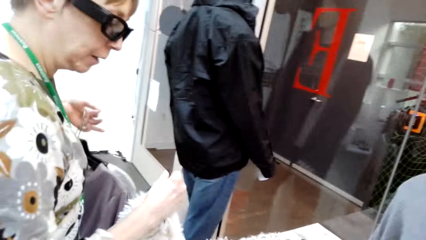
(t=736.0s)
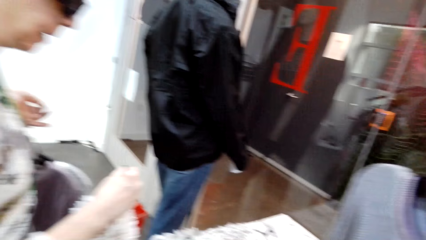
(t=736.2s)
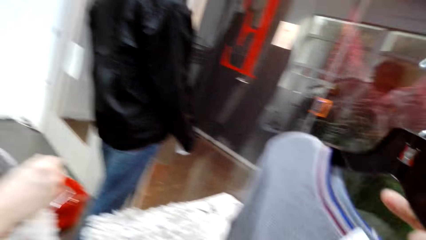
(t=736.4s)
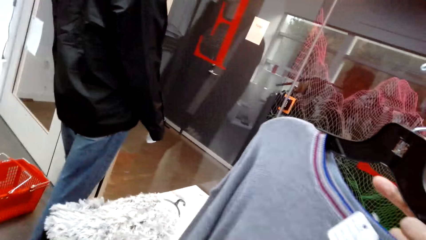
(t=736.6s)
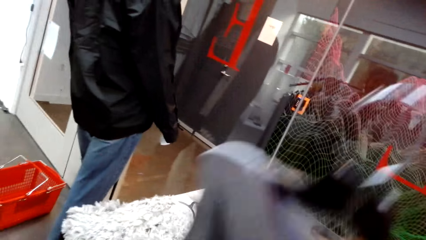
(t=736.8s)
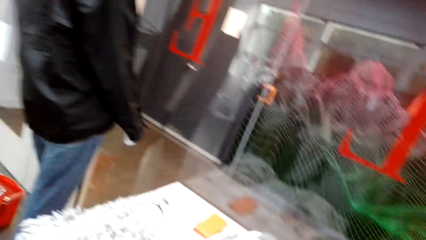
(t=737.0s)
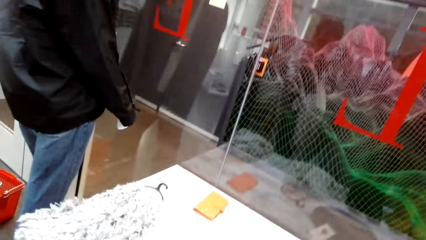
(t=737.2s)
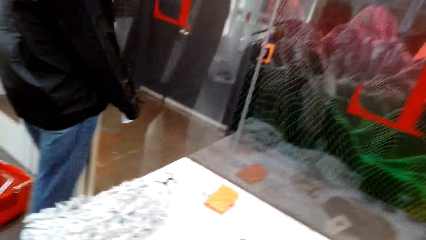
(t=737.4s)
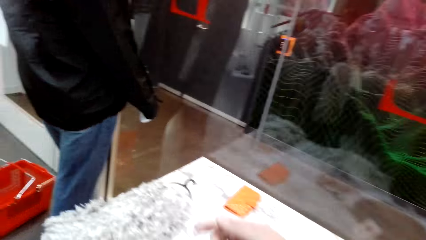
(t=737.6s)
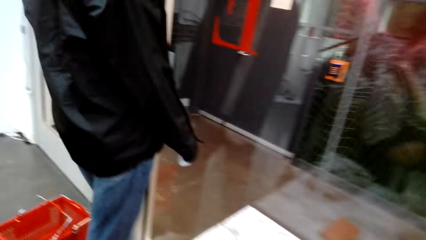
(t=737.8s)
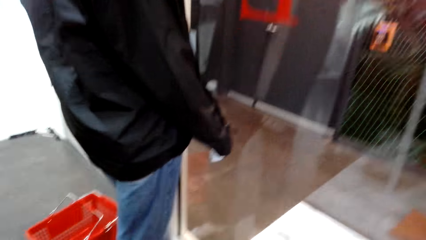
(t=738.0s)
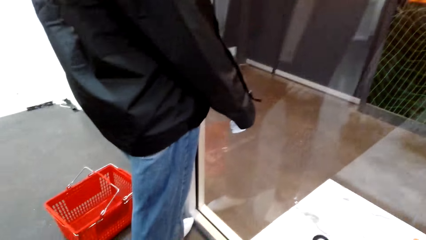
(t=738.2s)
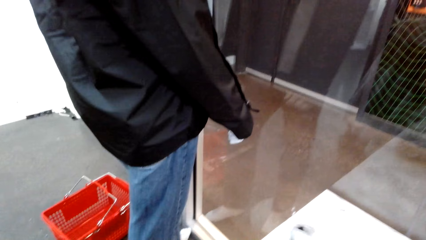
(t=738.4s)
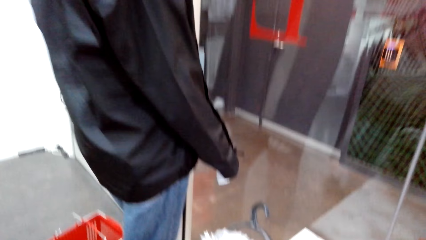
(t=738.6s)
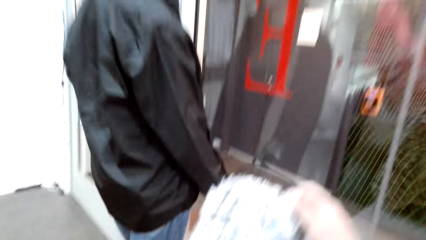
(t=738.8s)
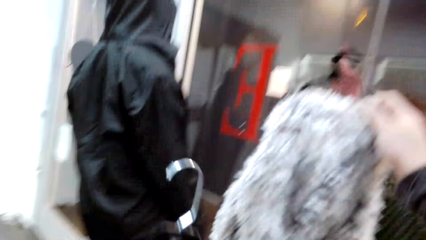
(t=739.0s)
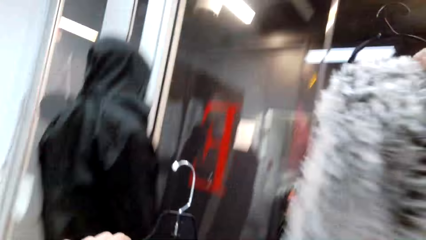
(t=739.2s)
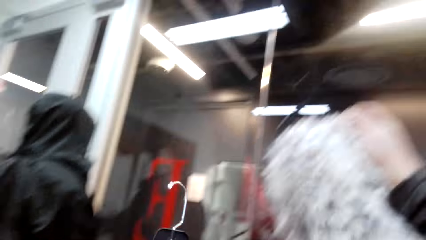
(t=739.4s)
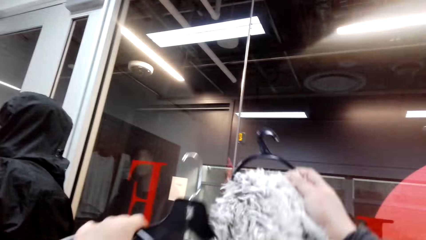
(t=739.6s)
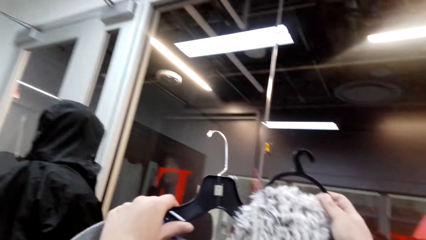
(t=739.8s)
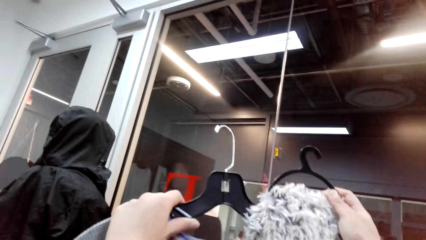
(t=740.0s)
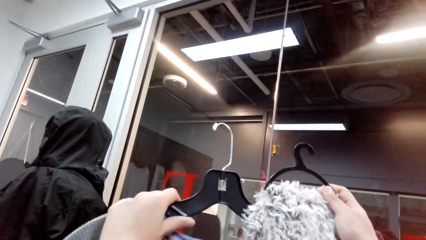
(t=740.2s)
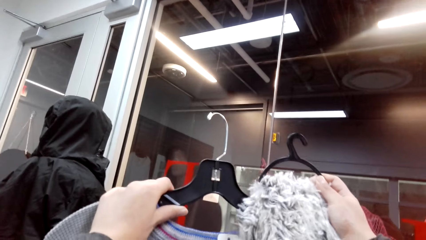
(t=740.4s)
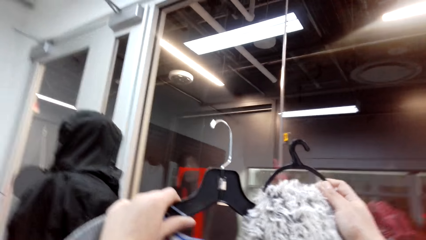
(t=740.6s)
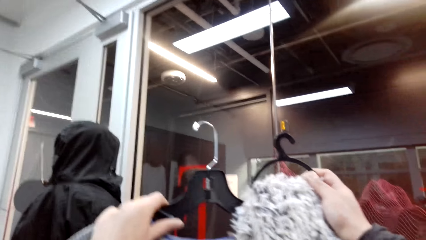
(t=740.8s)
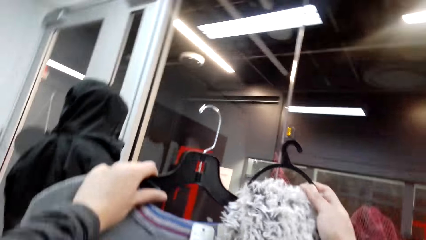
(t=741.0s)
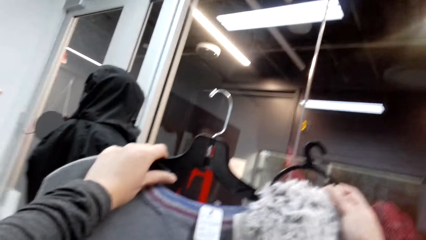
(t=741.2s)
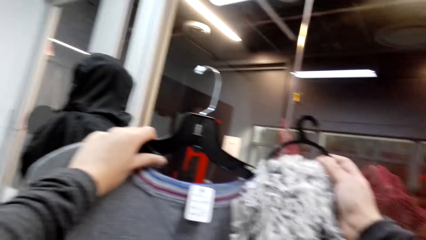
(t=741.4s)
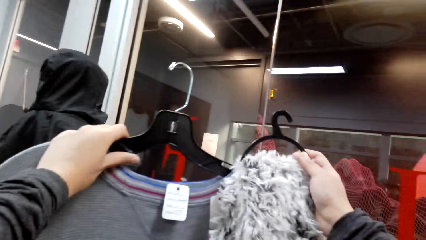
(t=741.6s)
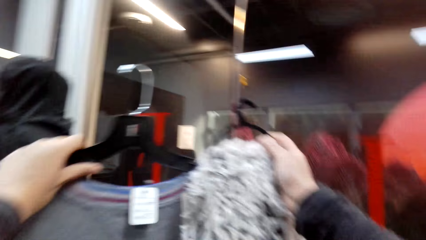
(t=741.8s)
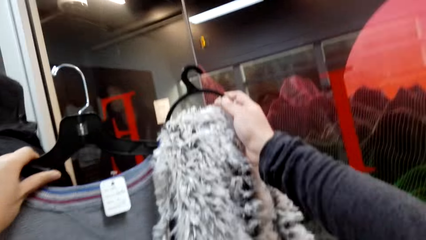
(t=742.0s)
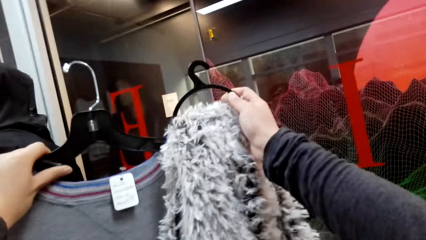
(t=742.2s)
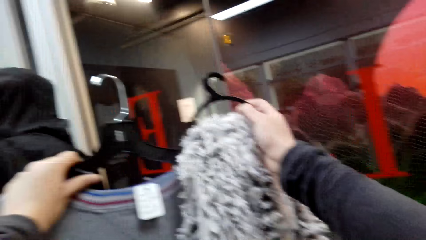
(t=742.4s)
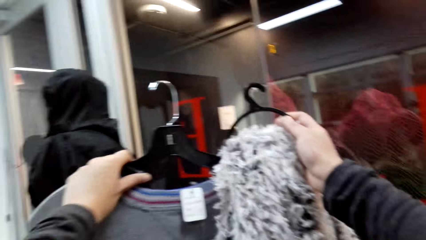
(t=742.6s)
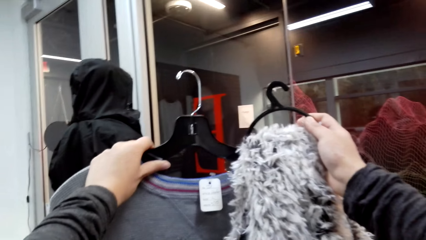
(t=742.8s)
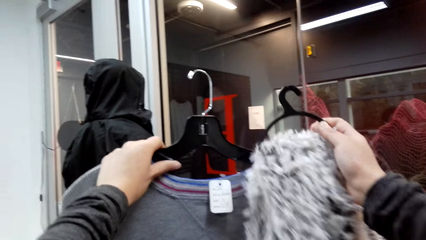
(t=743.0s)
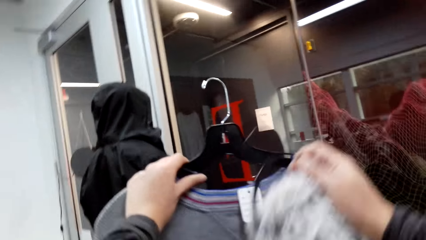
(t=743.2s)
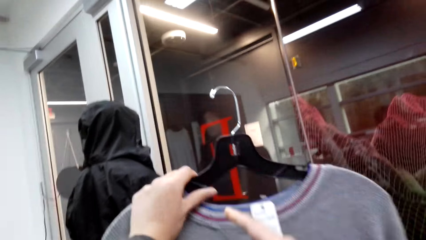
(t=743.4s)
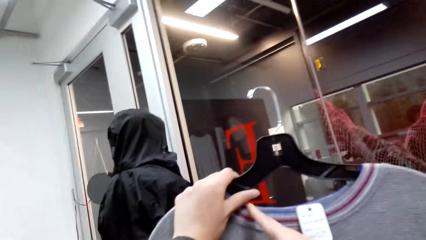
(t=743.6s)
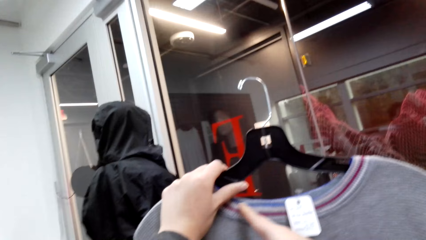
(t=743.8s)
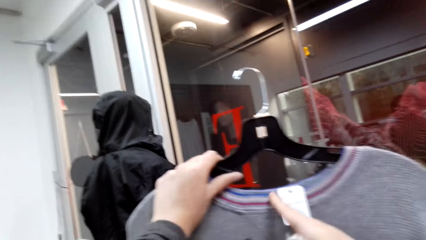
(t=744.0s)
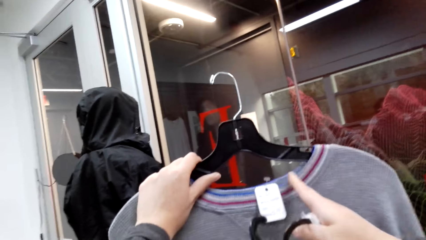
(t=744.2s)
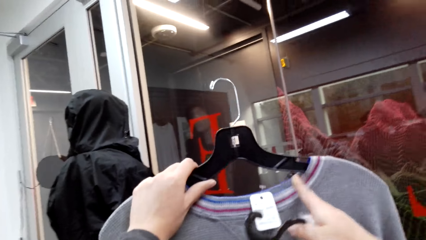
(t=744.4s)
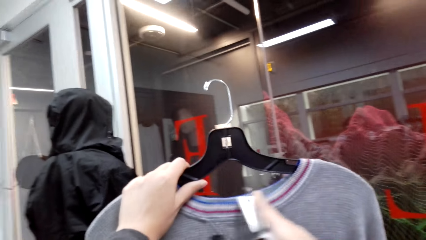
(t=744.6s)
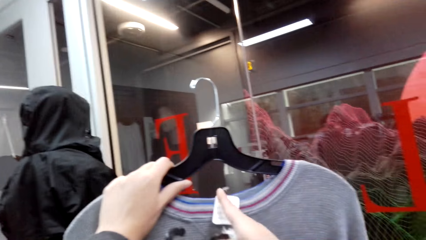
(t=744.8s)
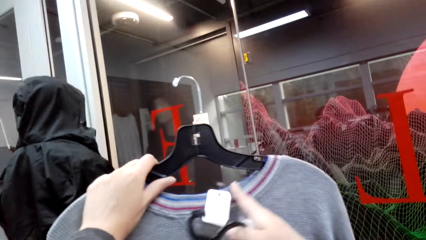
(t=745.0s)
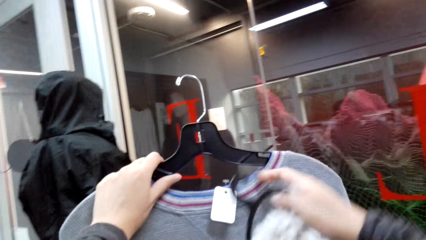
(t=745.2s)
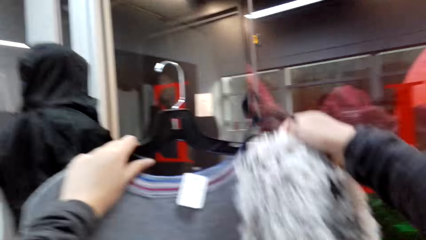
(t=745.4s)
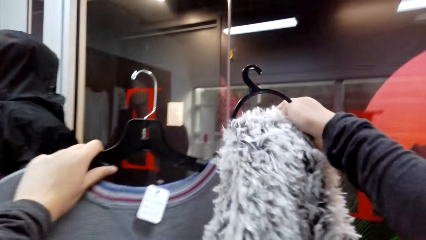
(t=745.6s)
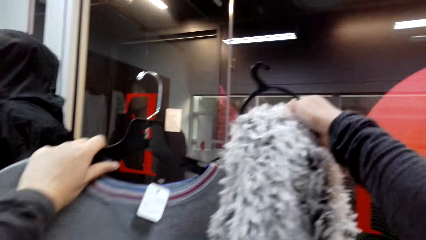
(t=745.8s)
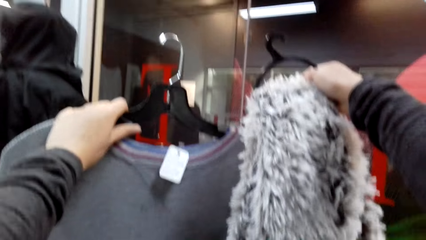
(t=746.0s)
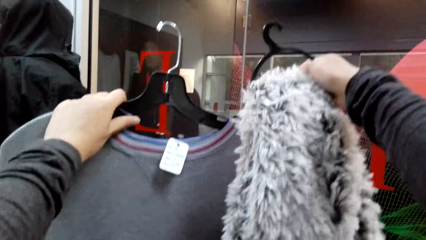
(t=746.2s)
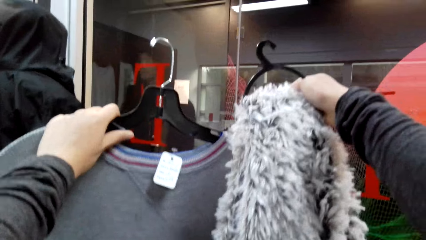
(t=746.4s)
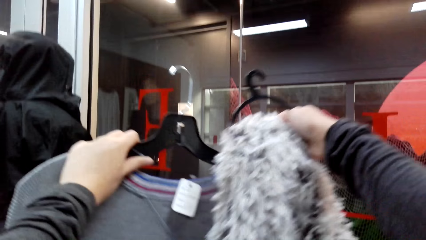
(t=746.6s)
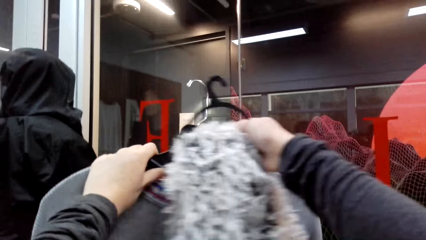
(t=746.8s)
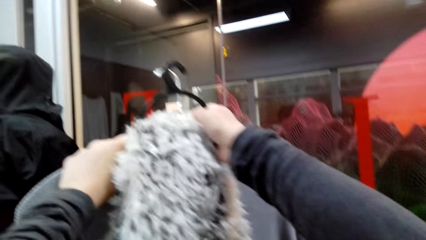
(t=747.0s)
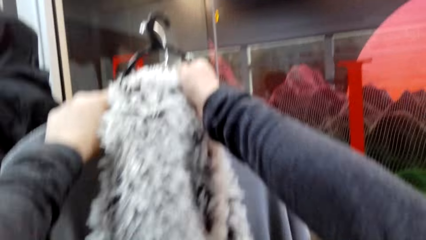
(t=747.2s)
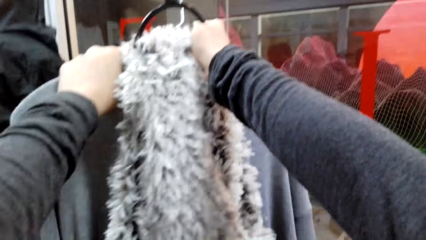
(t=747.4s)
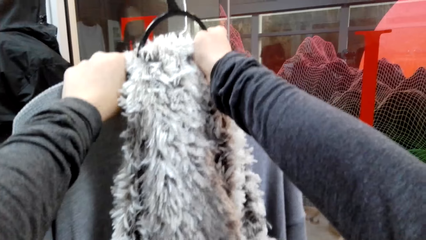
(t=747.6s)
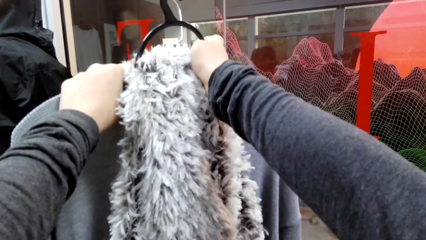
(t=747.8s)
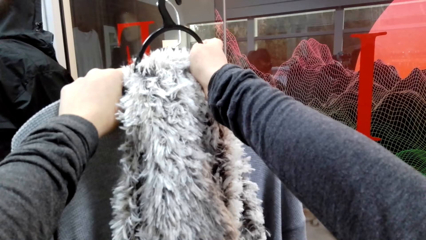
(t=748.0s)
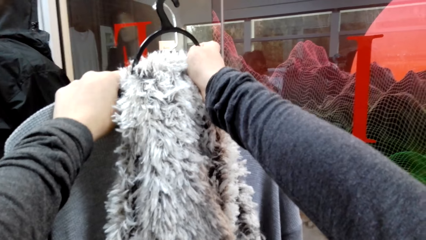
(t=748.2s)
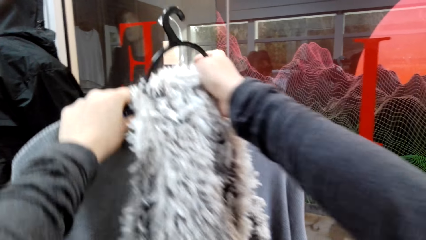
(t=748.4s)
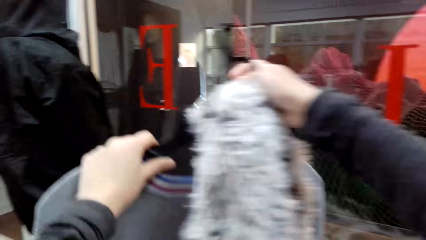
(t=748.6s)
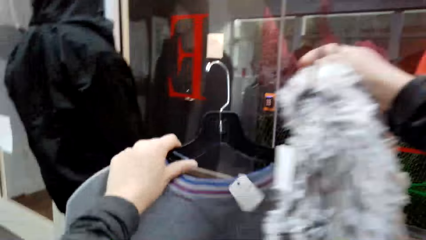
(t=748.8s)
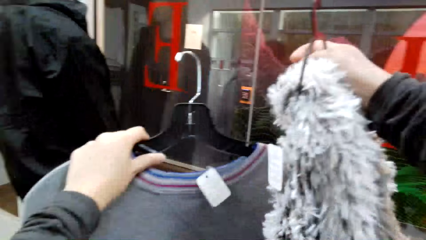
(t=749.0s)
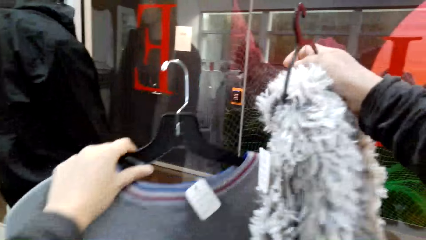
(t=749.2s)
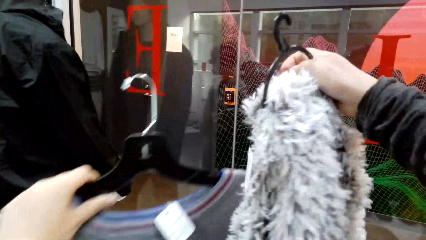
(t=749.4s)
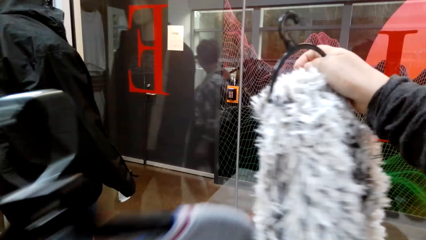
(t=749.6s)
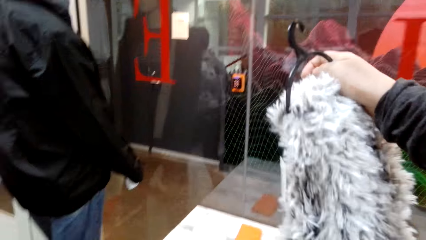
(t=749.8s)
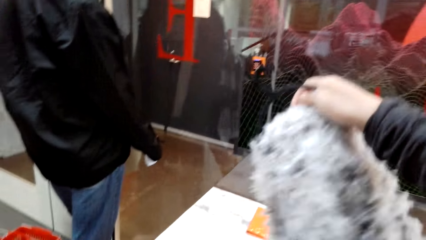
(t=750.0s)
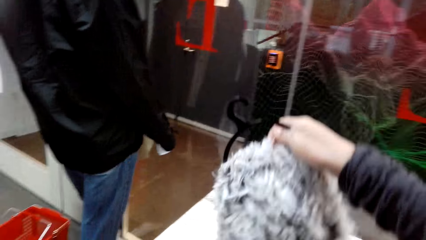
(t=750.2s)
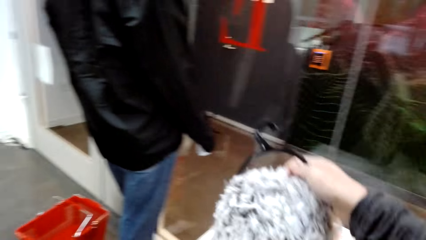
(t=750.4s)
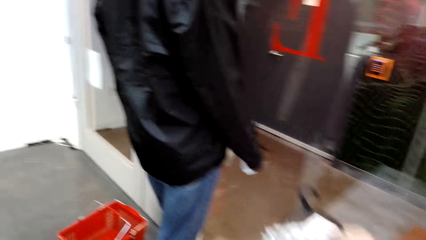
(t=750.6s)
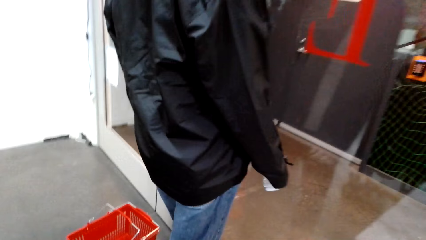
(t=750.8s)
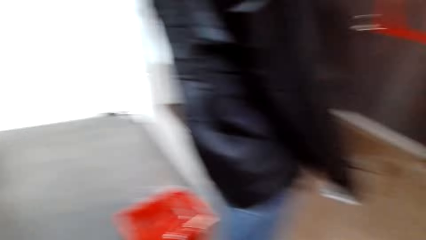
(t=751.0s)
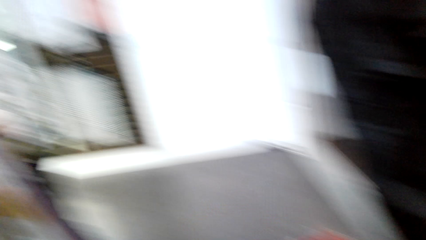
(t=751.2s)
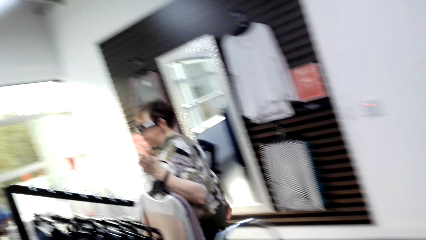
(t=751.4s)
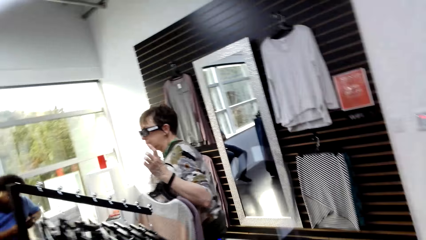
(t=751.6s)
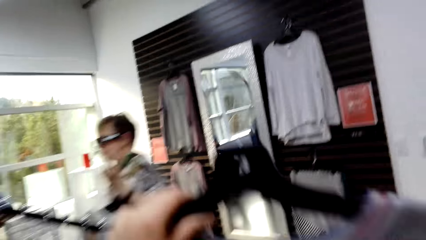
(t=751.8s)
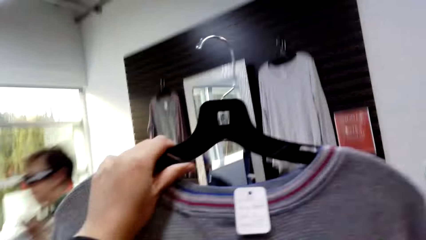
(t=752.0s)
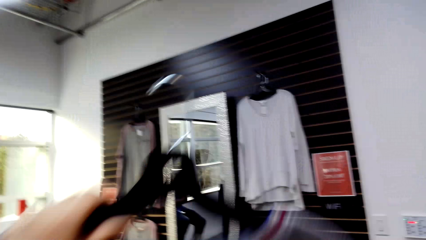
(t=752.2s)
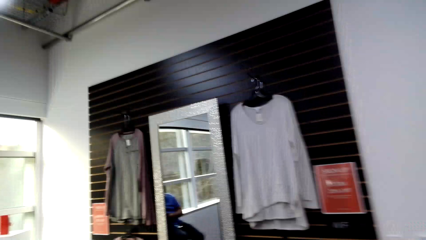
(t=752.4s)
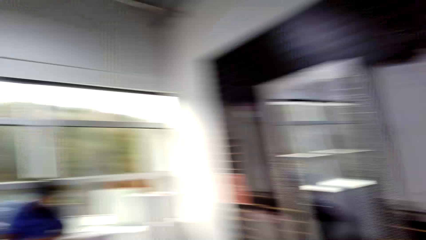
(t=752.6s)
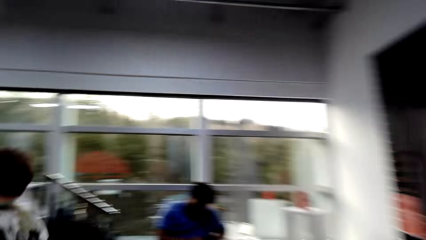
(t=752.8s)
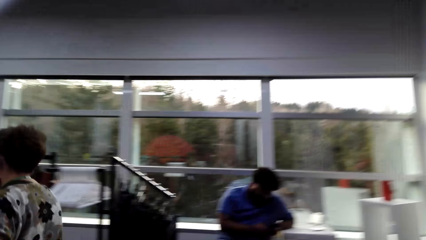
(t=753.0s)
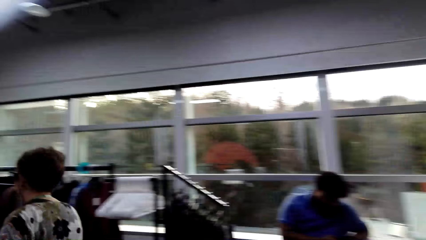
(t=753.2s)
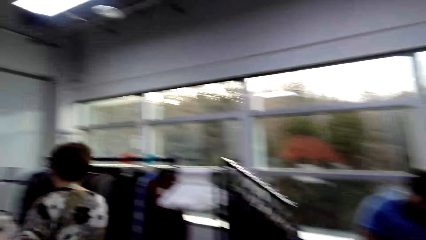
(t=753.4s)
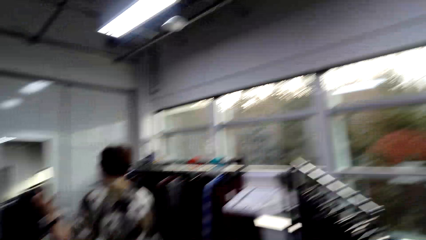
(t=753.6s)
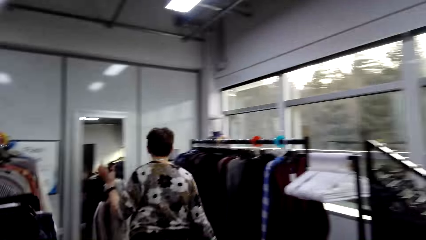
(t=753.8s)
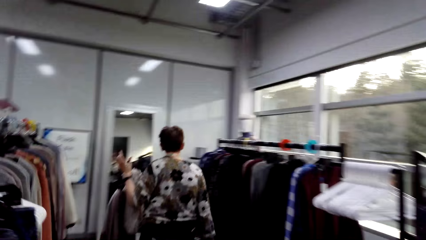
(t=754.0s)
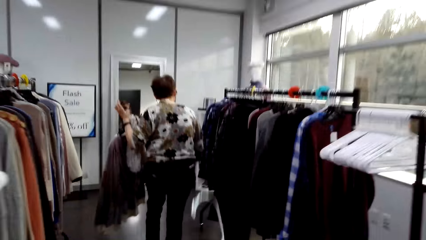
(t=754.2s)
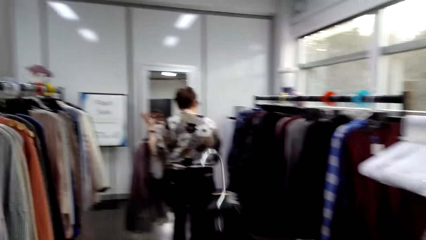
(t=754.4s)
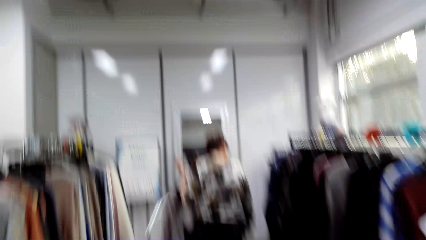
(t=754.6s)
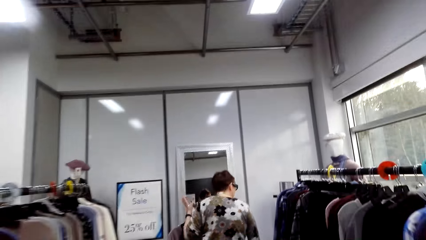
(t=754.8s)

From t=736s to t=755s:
The camera wearer holds the apparel. They lift the scarf. They look at clothes. They compare the scarf and the apparel. They touch the apparel. They compare the scarf and the apparel. They move the scarf. They separate the scarf and the apparel. They place the scarf on the table. They move around. A lady moves around. The camera wearer lifts the apparel. They move around. They lift a hanger.
